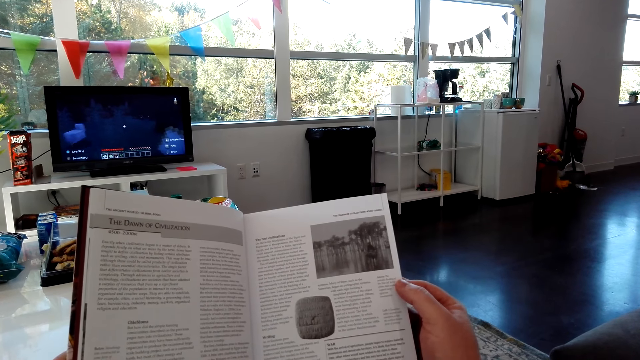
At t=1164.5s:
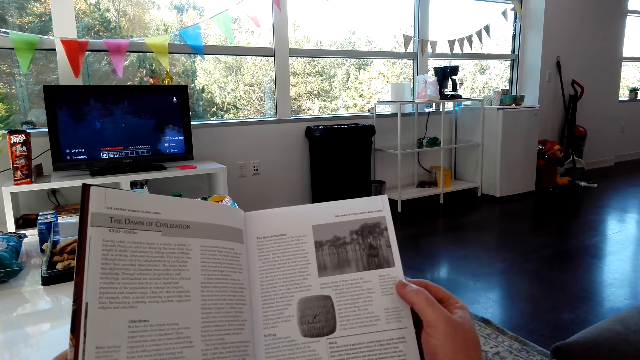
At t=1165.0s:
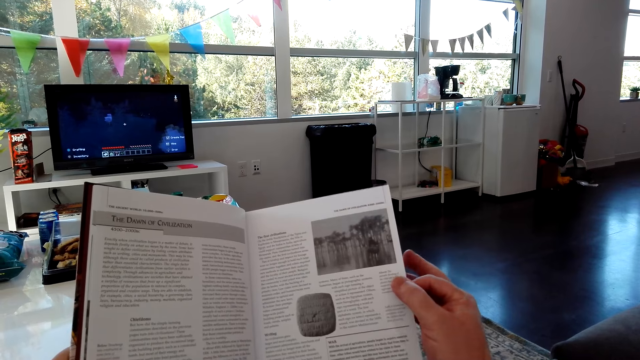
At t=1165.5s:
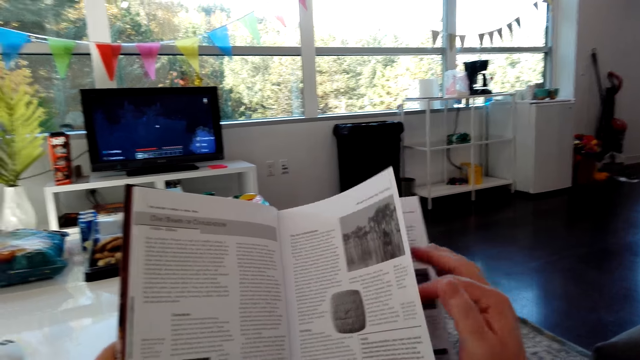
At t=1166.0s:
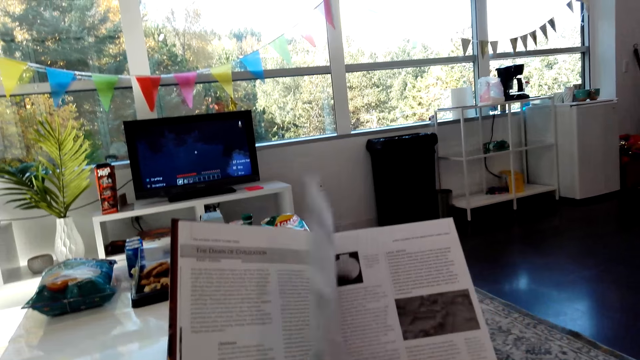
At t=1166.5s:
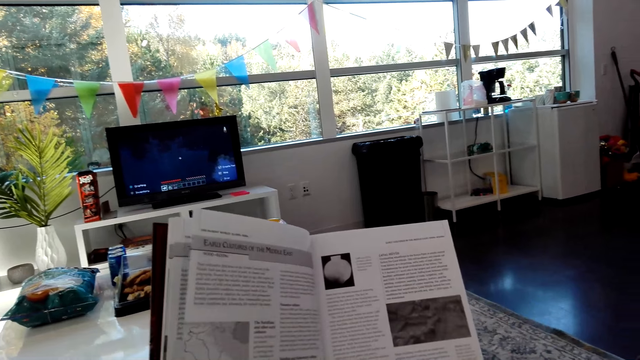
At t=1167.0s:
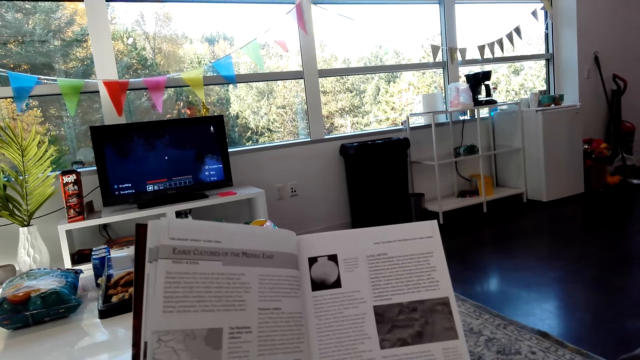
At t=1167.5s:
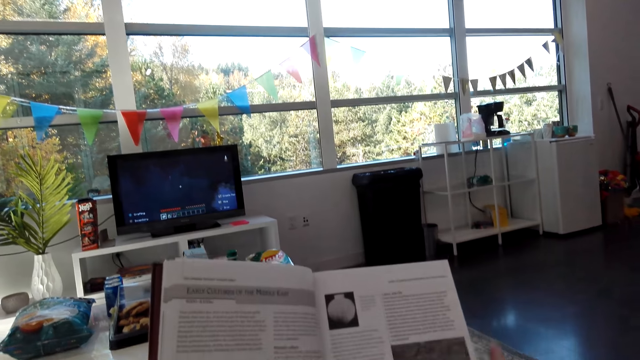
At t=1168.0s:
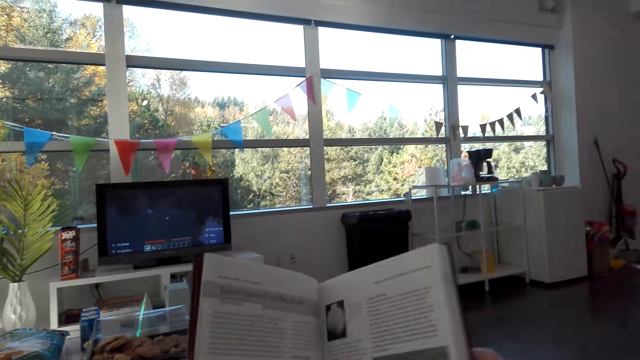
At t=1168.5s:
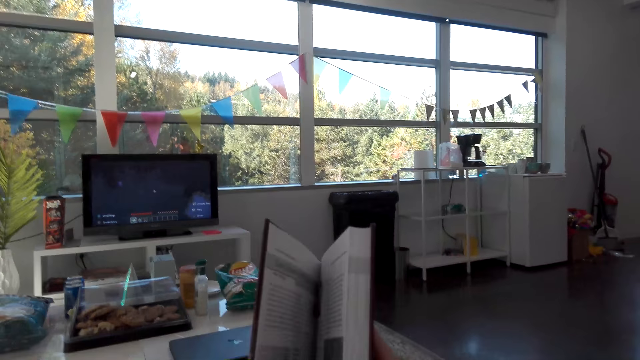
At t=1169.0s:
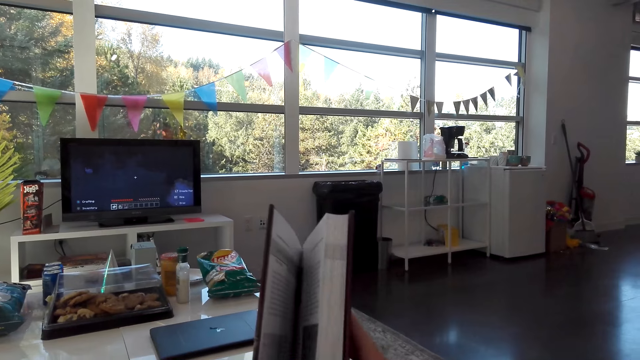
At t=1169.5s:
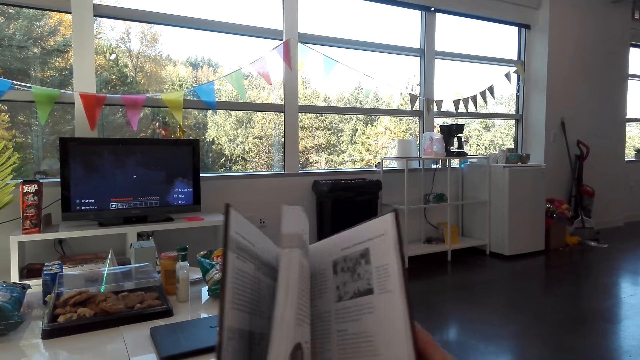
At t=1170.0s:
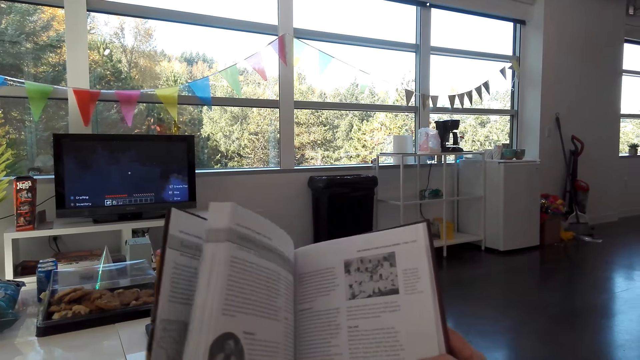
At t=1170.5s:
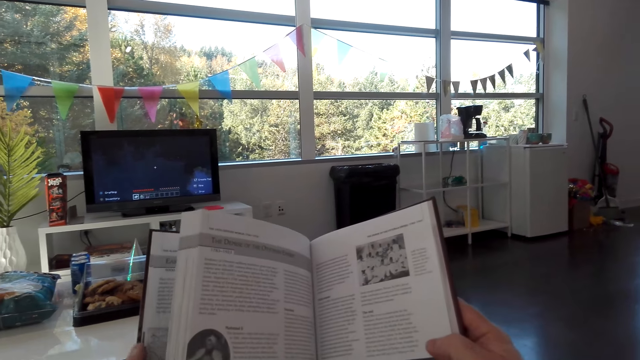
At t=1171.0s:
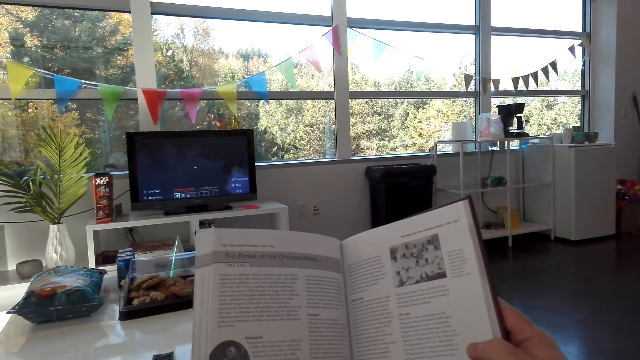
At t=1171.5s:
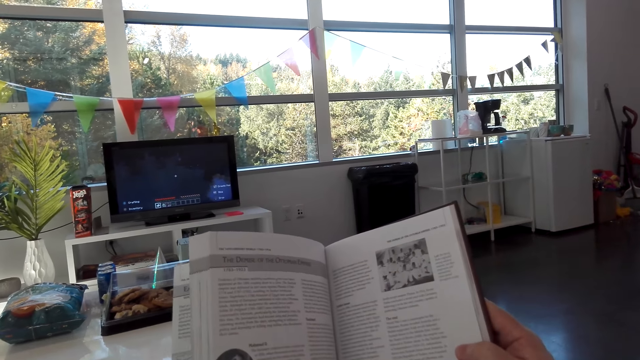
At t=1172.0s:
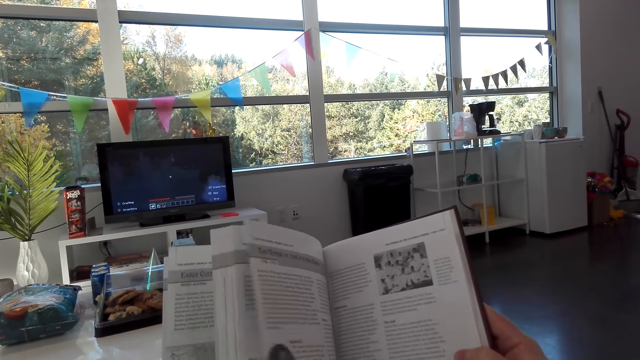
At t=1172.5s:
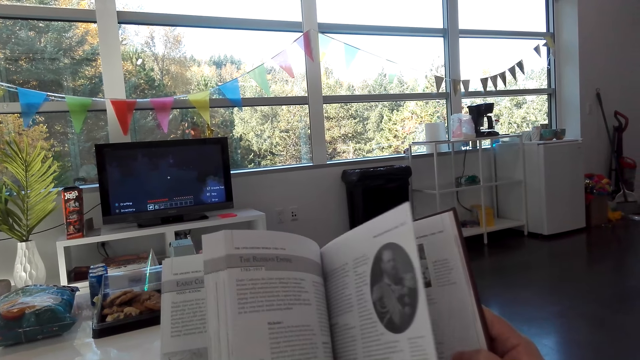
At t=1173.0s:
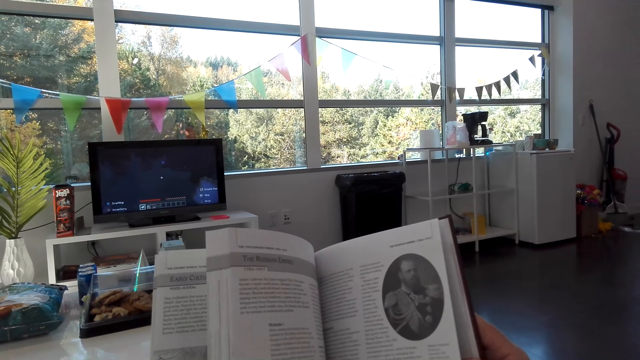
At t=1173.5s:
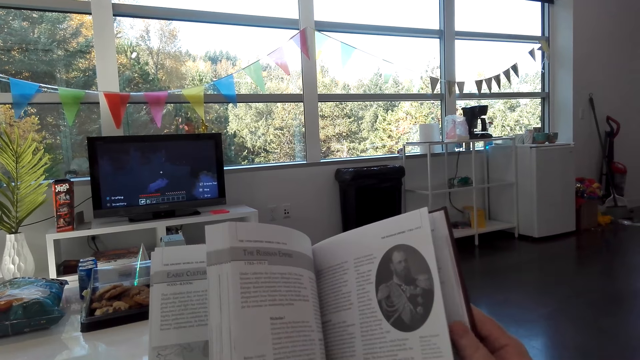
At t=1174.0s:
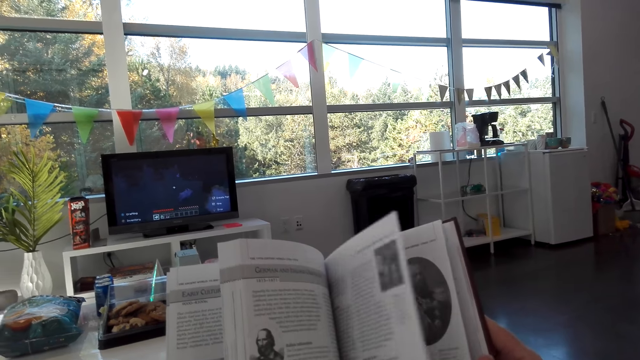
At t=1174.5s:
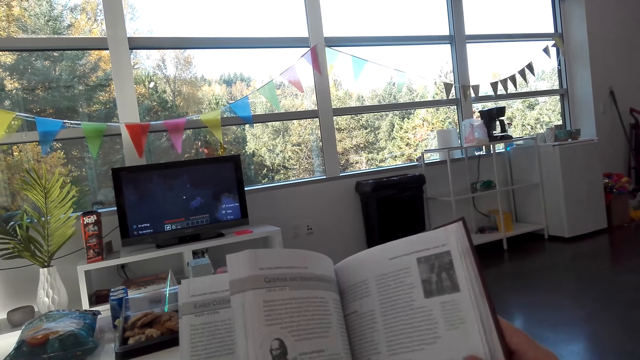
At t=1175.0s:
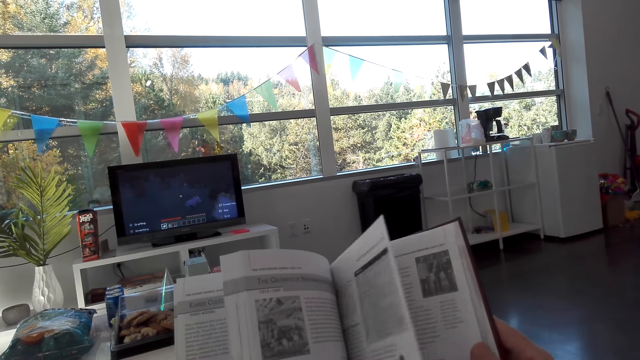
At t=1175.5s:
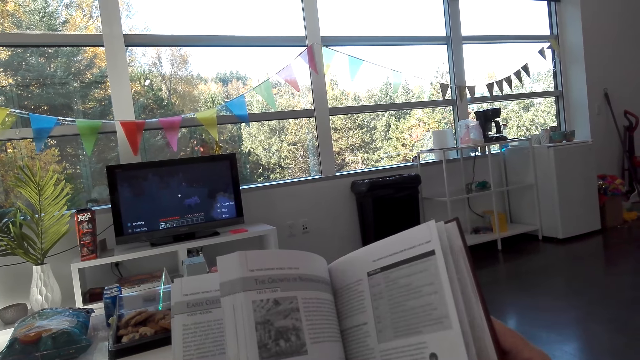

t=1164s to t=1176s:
The camera wearer opens the next page of the book. They read the book. They open the next page of the book.

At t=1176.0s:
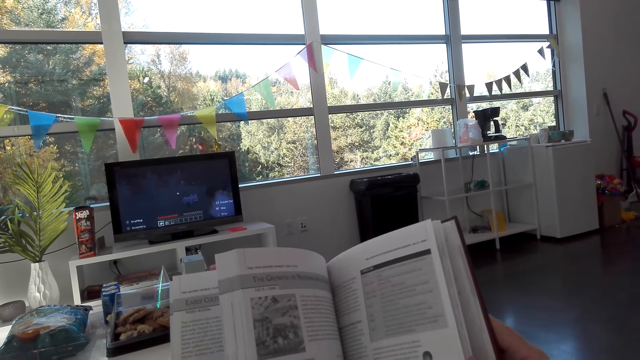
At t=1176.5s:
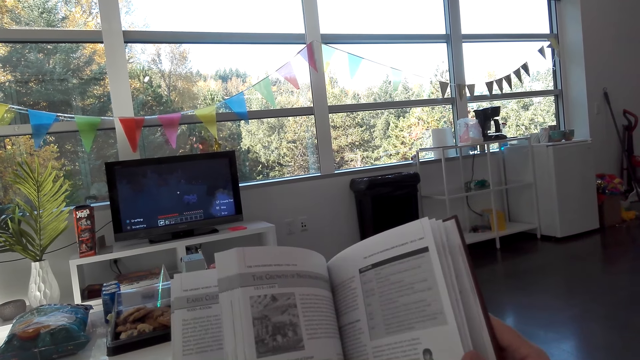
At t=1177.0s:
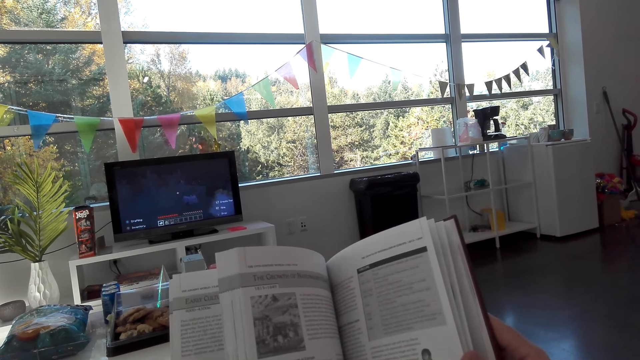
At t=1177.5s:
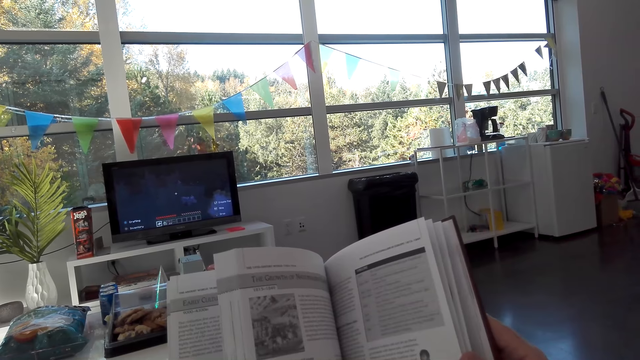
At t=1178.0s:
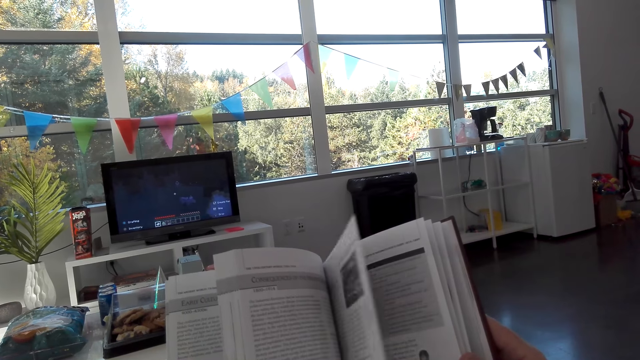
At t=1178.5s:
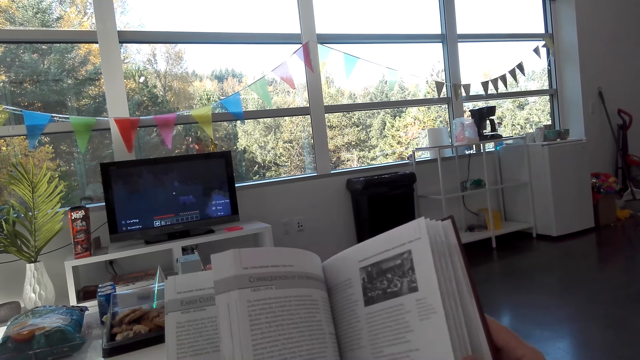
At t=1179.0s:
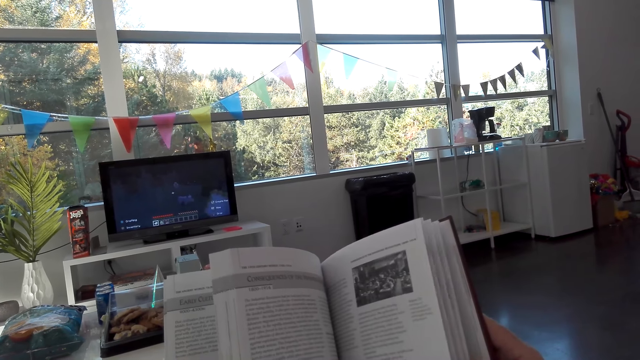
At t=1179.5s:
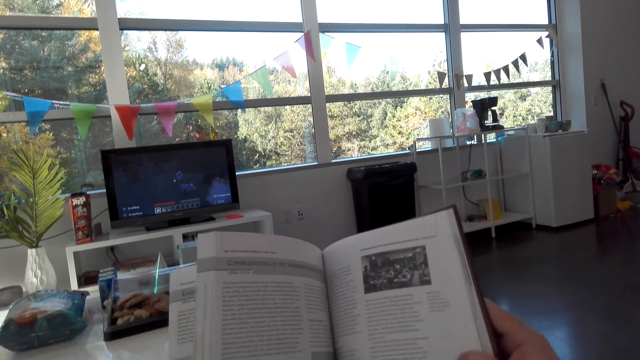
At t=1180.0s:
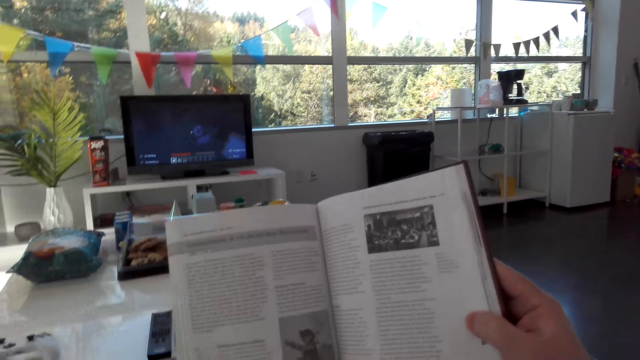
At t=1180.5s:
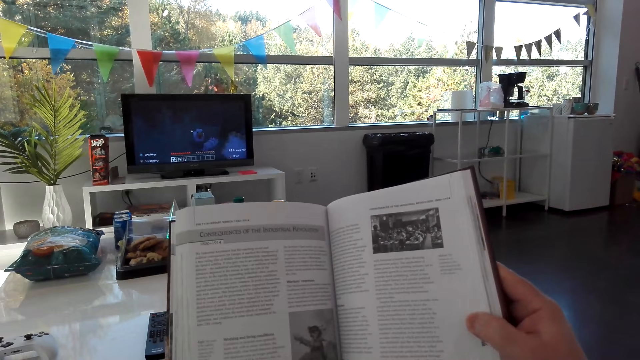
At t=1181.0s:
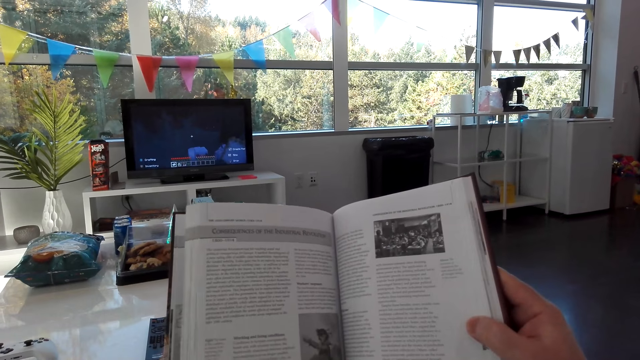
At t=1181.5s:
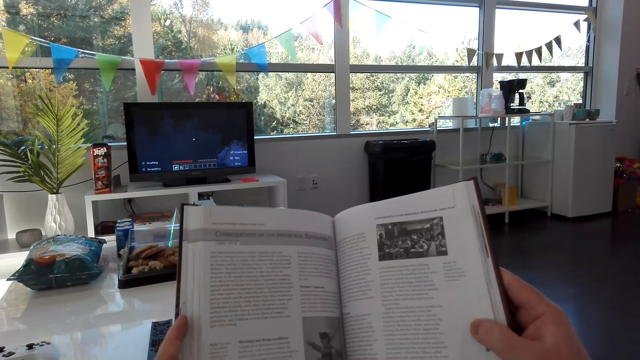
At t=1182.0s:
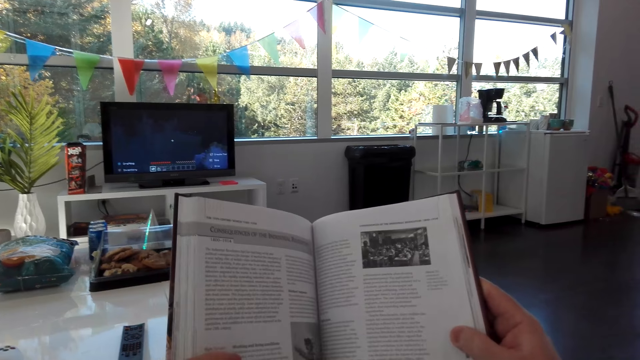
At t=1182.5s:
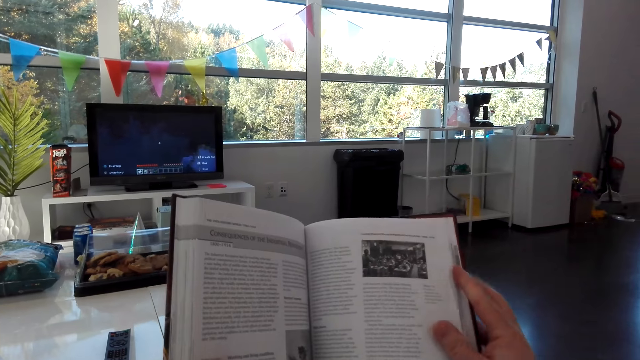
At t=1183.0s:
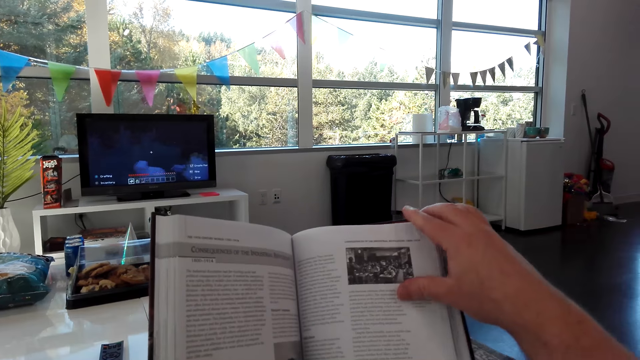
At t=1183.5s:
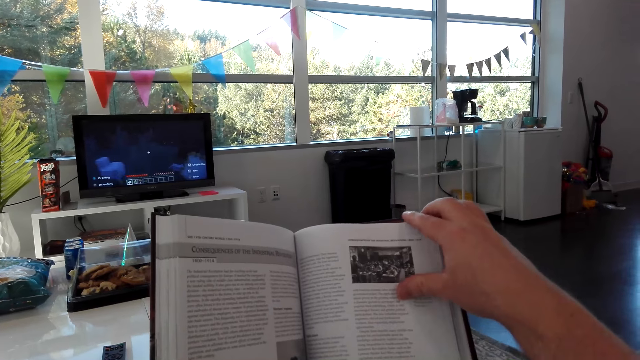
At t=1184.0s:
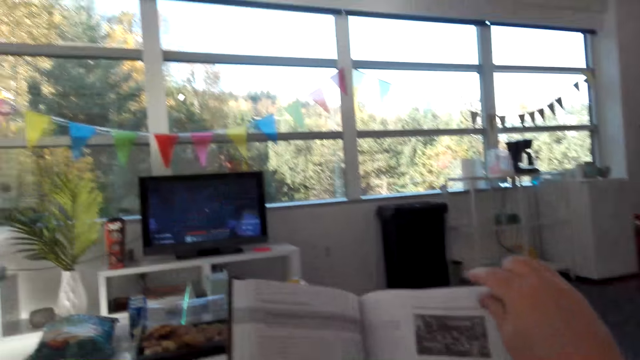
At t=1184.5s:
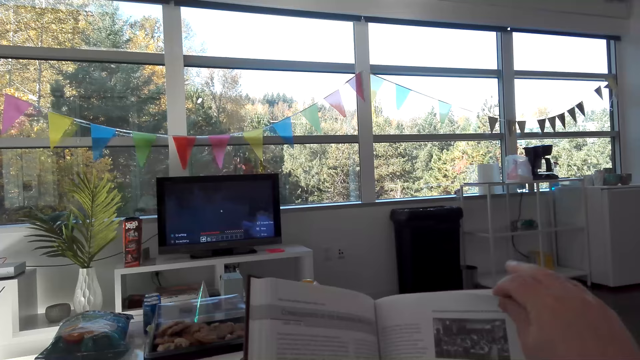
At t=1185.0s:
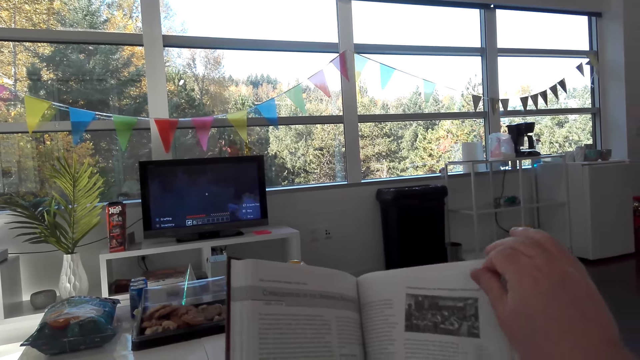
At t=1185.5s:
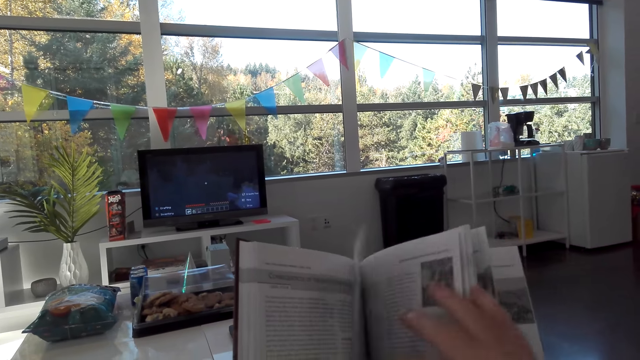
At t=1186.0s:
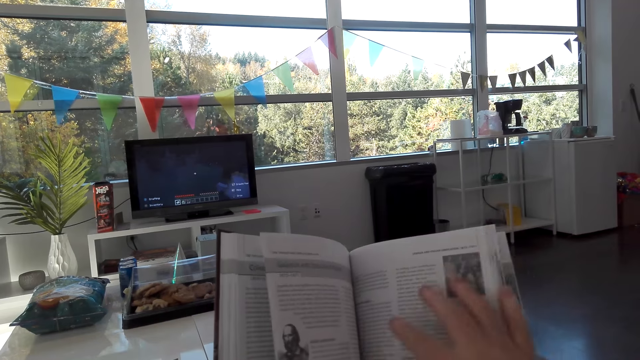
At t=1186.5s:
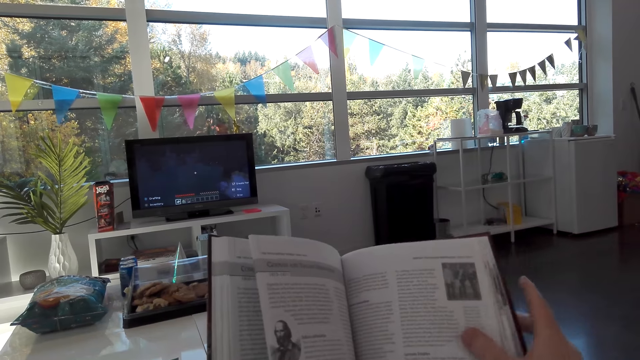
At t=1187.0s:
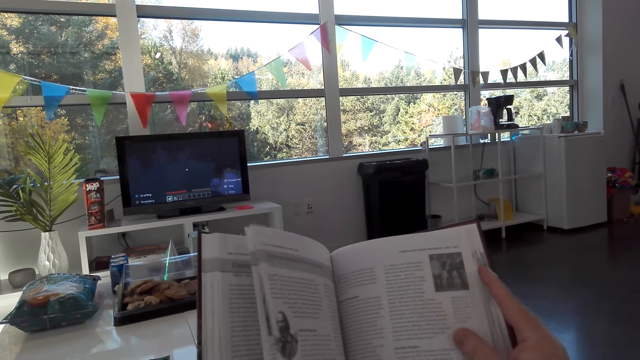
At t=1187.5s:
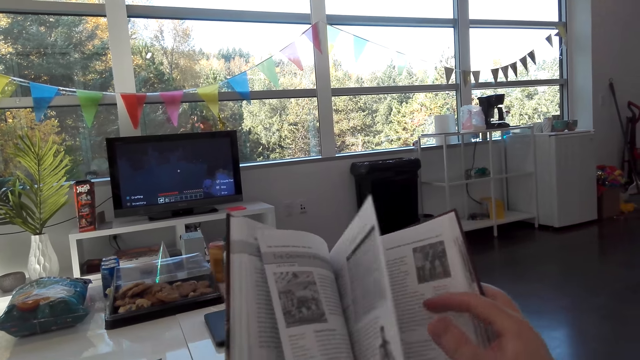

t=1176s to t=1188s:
The camera wearer reads the book. They hold the edge of the book. They open the next page of the book.
